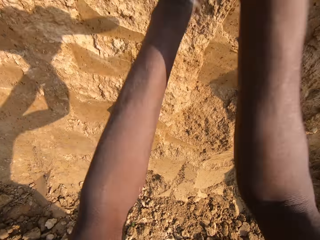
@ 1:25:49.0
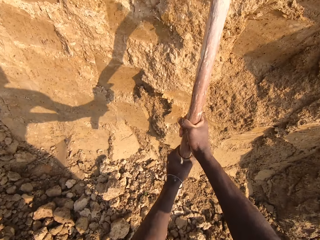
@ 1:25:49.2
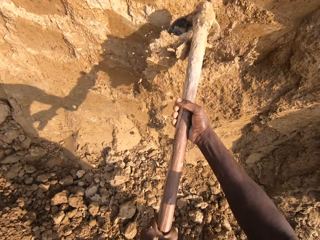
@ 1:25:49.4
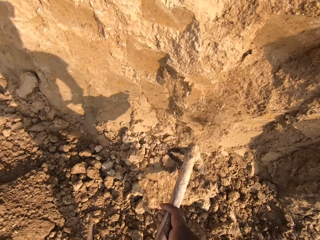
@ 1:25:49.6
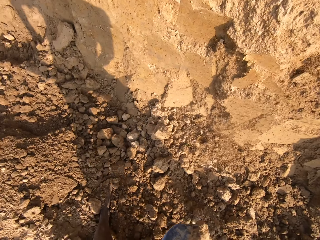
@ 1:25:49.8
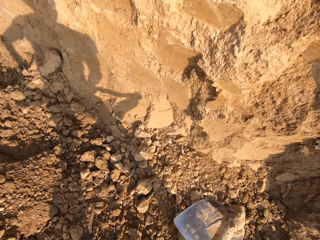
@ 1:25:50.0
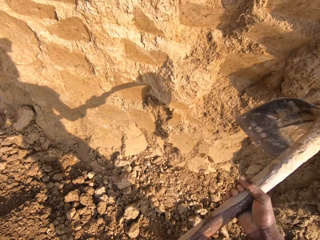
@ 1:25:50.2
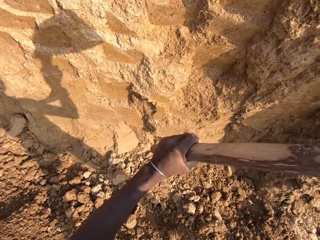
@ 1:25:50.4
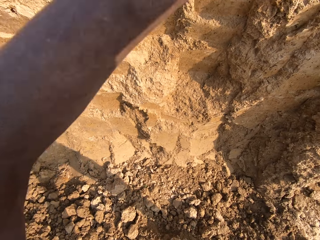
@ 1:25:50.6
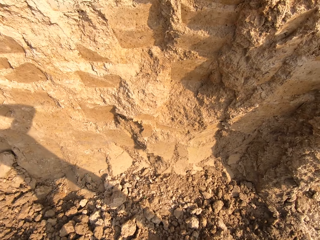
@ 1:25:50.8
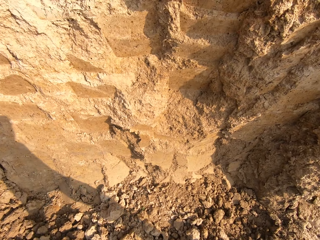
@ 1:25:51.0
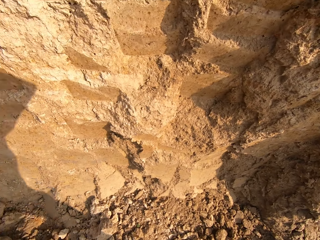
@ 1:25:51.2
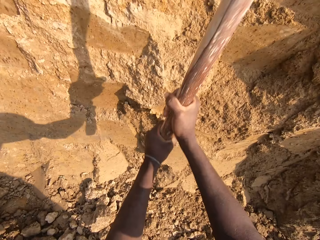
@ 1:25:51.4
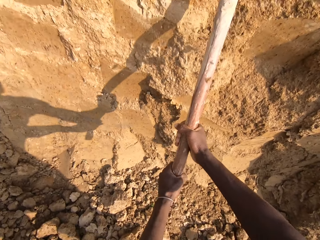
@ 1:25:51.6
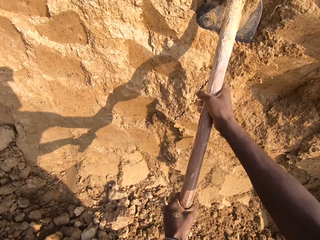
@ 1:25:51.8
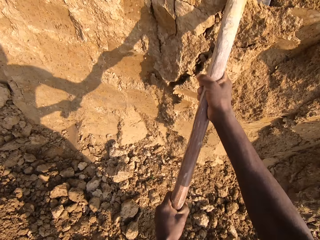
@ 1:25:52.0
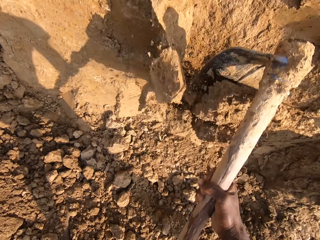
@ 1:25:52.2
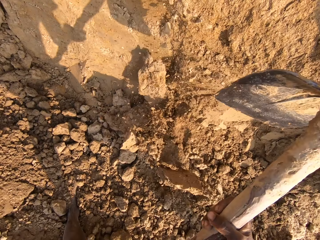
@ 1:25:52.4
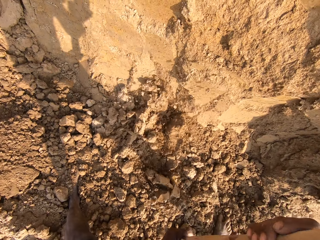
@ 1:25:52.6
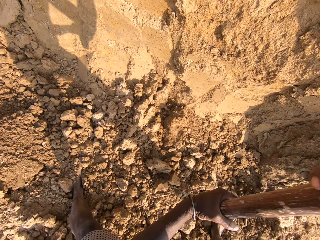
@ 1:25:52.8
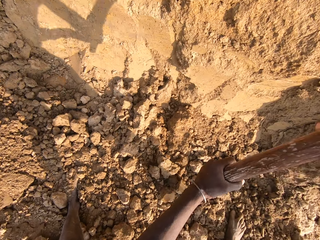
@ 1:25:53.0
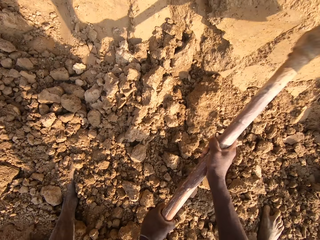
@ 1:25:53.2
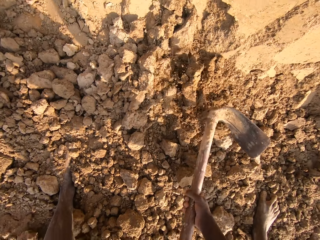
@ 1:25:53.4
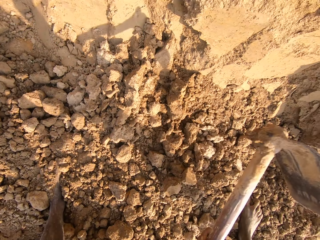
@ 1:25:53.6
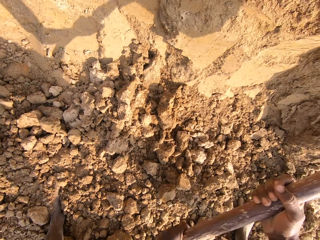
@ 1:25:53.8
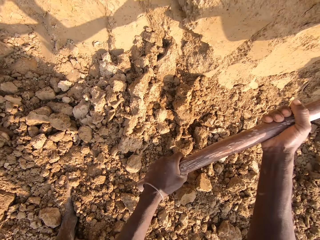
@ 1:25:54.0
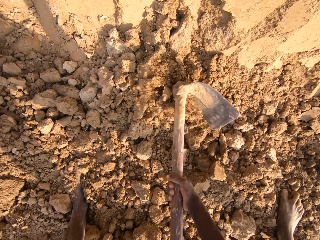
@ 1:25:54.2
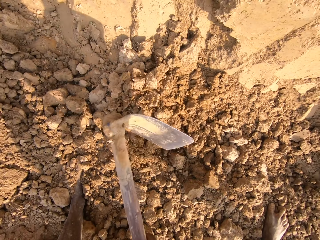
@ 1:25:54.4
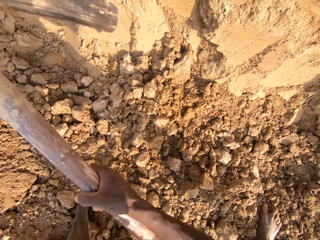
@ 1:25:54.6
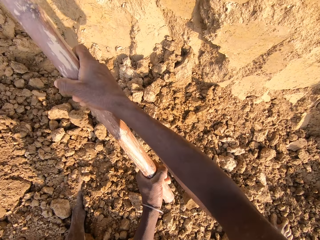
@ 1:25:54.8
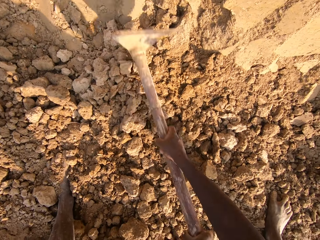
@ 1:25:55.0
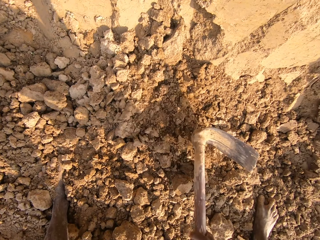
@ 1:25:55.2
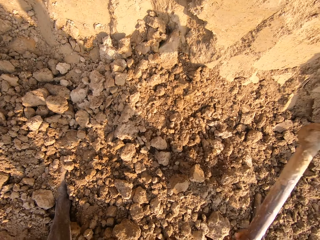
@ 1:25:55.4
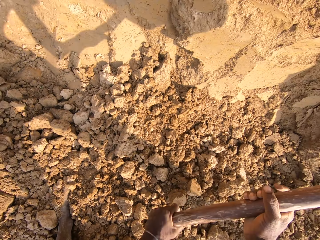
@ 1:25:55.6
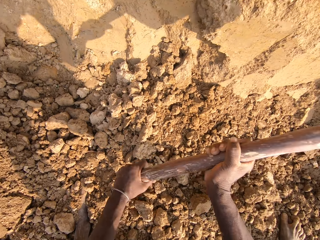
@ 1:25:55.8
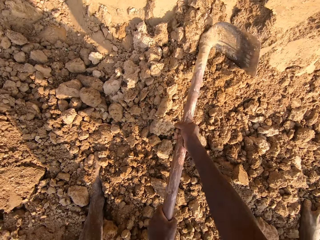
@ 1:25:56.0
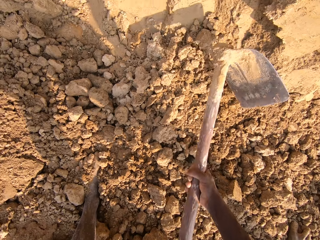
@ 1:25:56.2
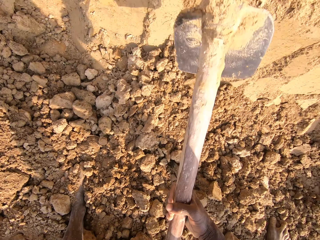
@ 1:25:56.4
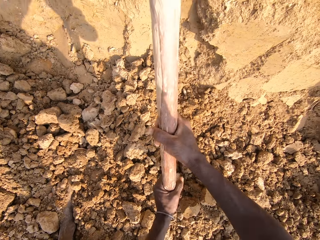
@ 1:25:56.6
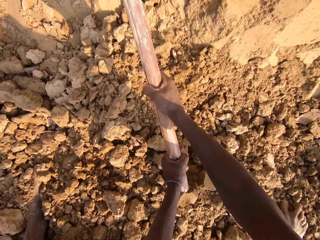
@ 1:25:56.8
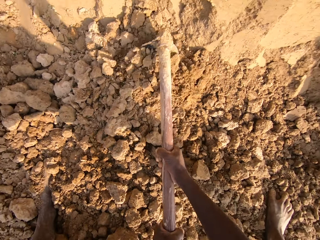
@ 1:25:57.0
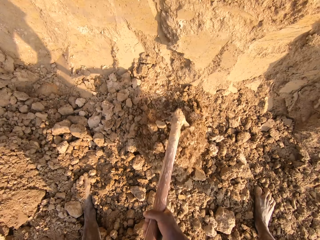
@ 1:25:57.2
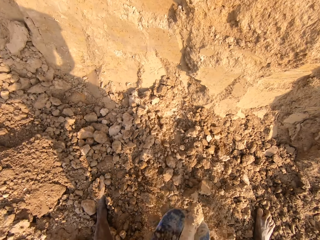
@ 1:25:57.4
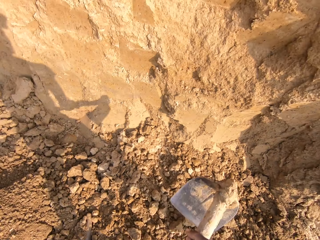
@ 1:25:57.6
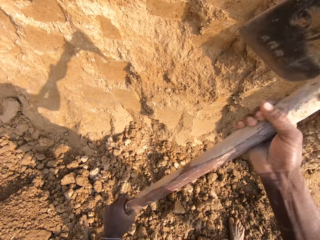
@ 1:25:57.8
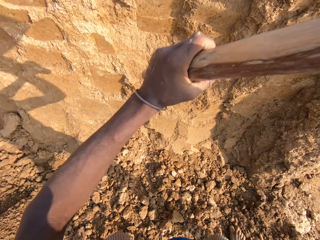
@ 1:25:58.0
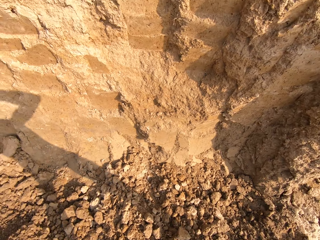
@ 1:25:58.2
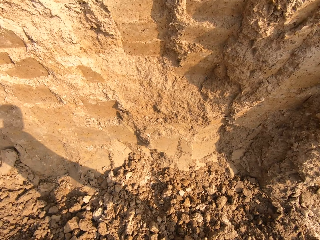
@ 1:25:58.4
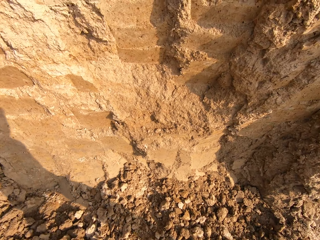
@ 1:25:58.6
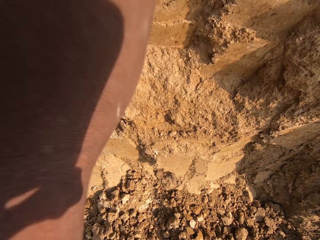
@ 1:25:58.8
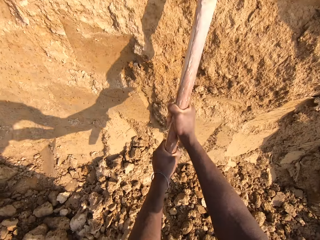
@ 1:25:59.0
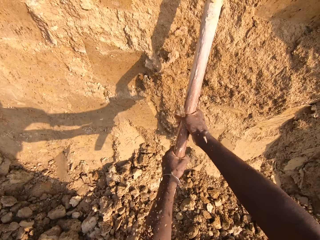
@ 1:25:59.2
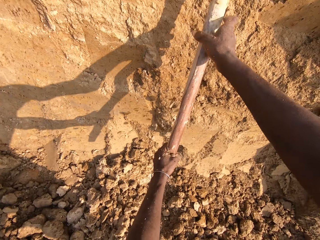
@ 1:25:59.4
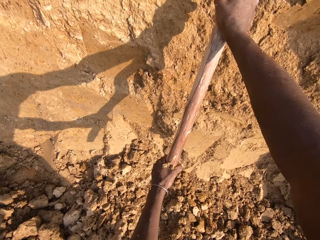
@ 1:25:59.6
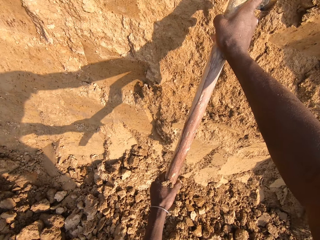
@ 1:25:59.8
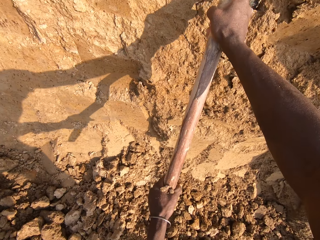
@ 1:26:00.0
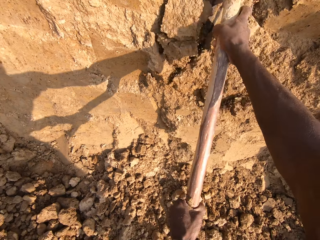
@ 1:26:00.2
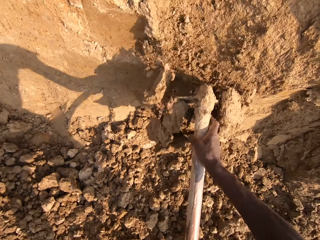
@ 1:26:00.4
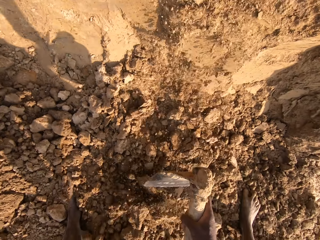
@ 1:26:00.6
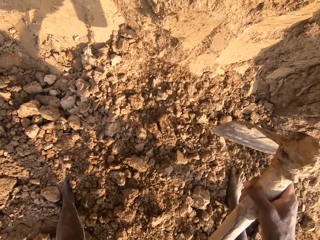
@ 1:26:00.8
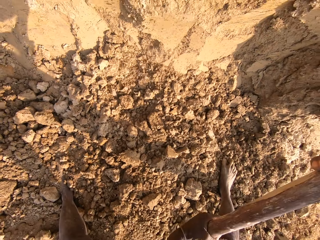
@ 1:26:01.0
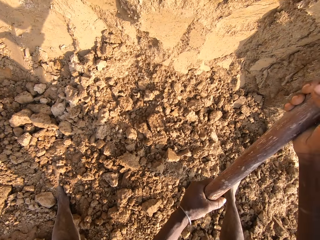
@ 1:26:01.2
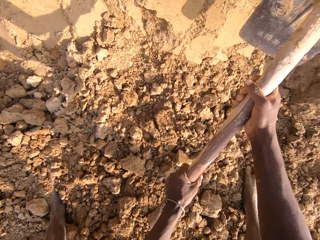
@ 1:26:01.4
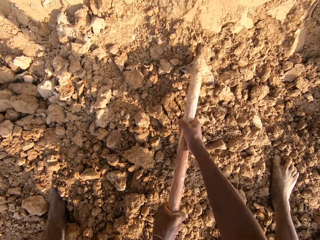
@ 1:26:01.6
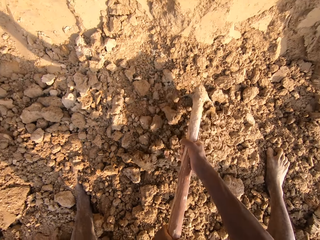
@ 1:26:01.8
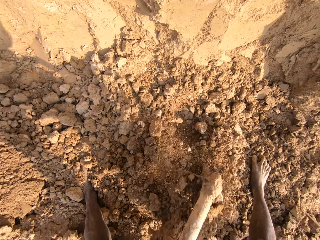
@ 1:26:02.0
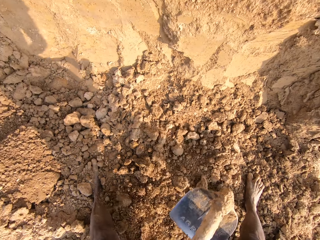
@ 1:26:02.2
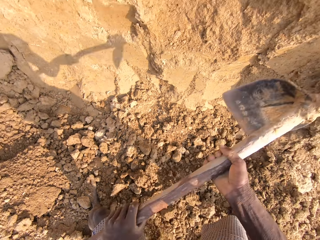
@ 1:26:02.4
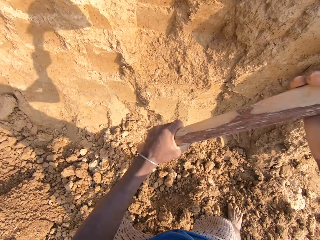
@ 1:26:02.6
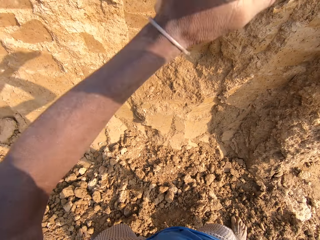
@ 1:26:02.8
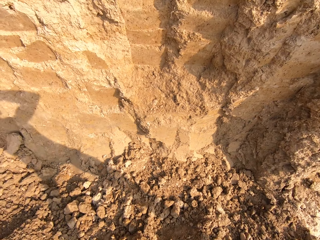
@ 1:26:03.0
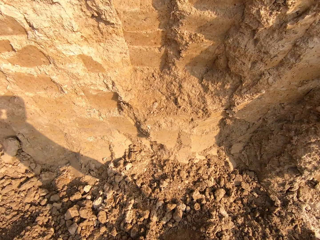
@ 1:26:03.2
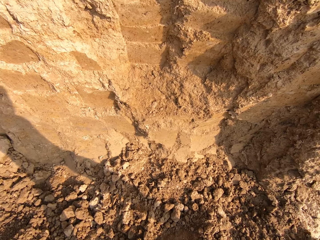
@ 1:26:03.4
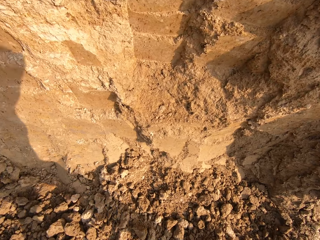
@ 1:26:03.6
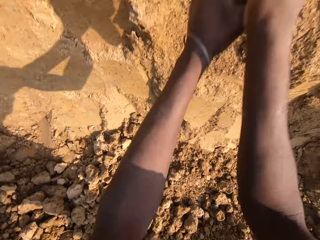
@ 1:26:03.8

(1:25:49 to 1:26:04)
The camera wearer breaks sand with the hoe. They break the soil into small particles. They dig sand with the hoe. They break sand with the hoe. They dig sand with the hoe.

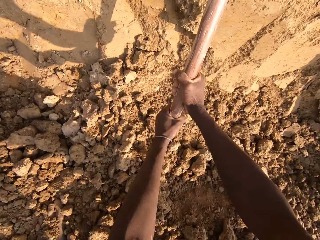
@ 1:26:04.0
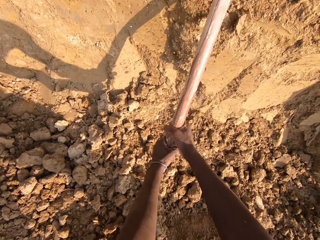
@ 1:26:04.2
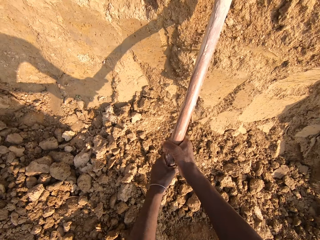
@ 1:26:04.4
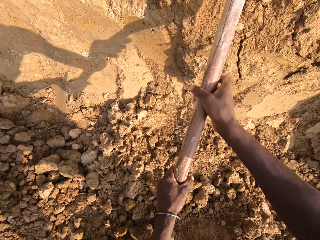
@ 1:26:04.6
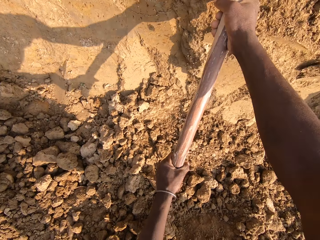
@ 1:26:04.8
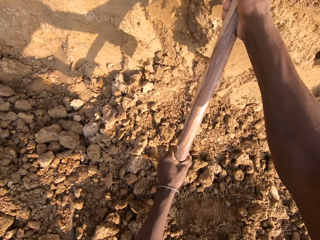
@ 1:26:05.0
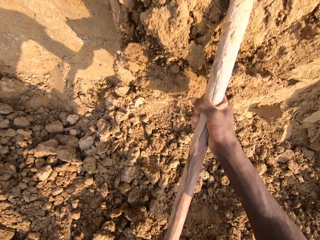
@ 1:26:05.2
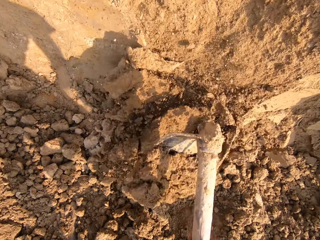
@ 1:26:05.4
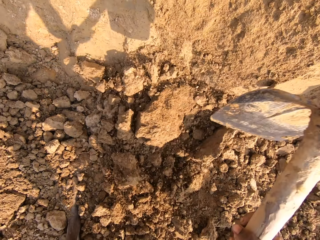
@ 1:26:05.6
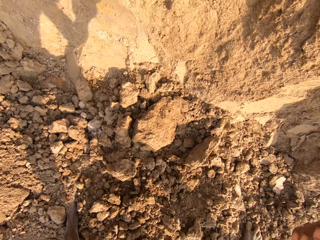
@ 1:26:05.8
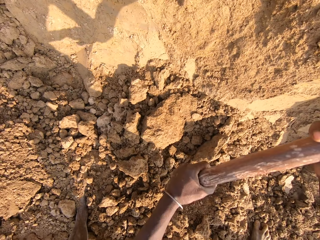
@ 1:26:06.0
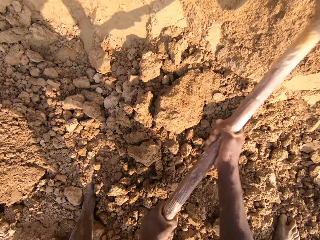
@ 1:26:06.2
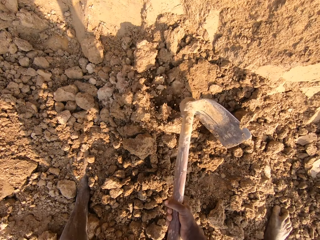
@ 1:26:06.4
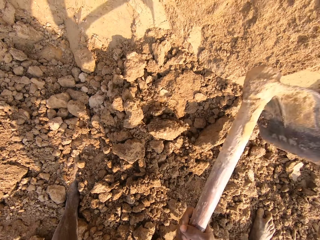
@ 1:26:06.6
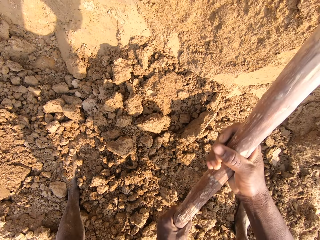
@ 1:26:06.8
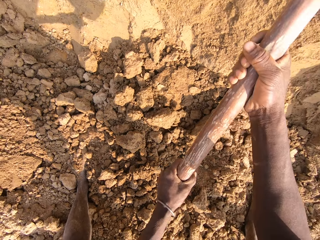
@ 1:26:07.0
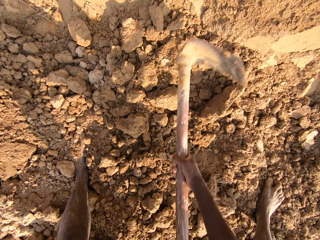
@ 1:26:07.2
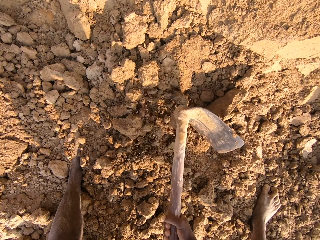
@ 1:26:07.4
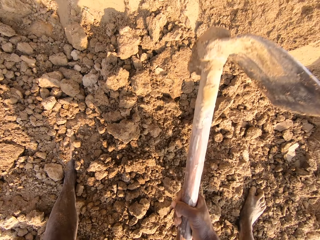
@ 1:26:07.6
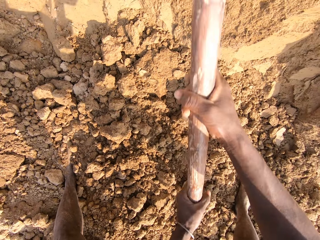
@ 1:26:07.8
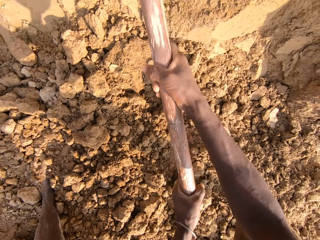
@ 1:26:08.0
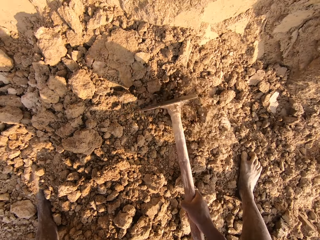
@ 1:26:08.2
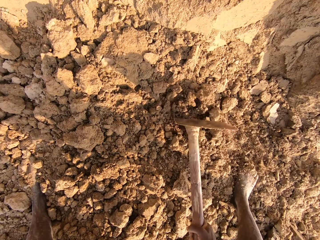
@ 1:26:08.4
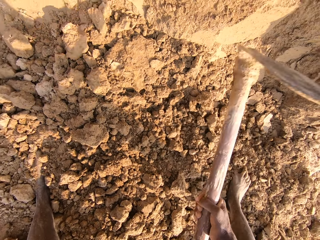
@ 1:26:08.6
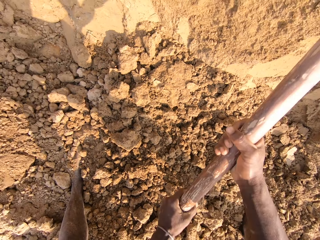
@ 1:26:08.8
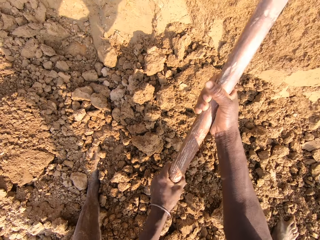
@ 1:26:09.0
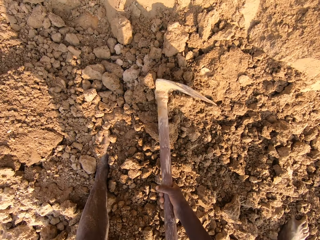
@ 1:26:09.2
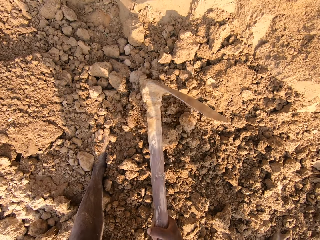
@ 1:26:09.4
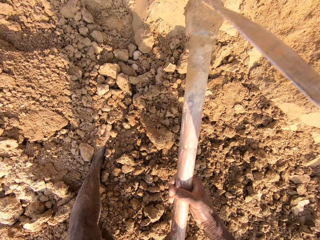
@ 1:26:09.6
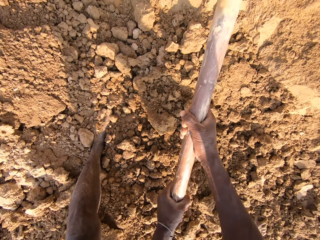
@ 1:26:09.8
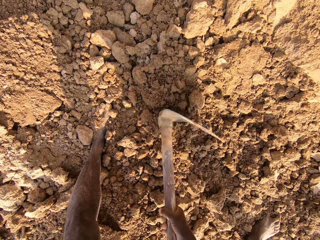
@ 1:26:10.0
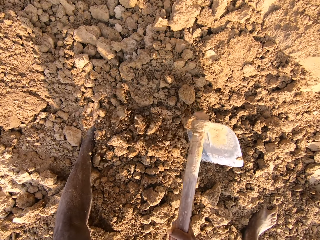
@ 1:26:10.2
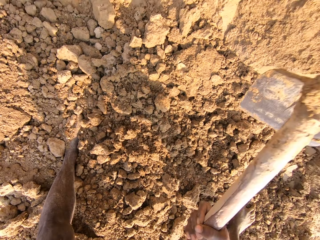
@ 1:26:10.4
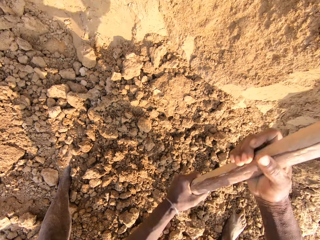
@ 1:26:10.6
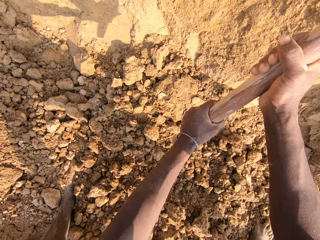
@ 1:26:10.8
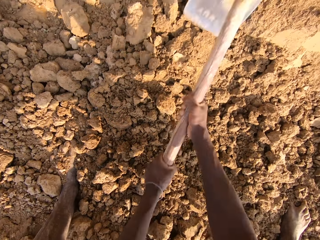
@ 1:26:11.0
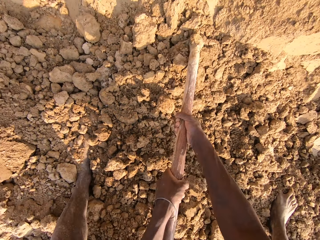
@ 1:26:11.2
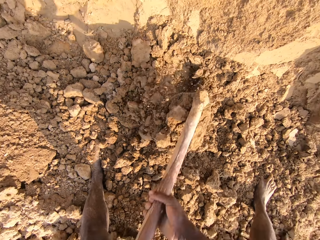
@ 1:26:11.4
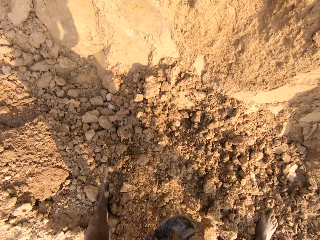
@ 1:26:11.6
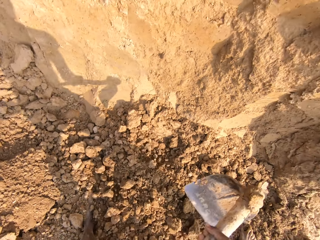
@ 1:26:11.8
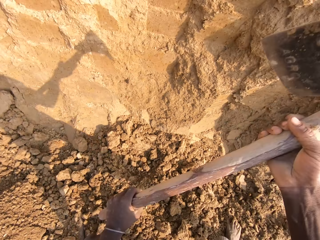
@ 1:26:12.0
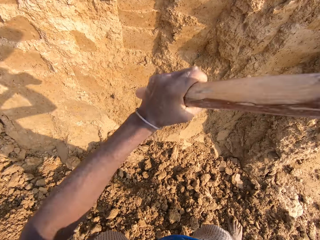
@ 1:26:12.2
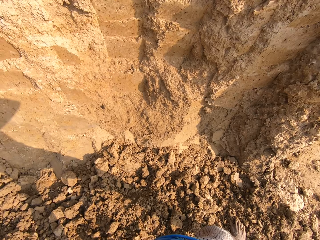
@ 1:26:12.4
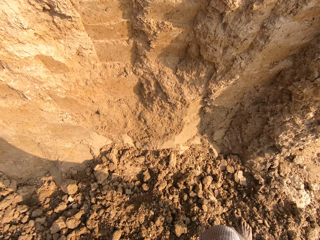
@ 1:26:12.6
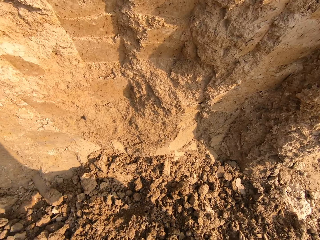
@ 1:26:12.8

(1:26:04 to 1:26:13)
The camera wearer breaks sand with the hoe. They break the soil into small particles. They dig sand with the hoe.
